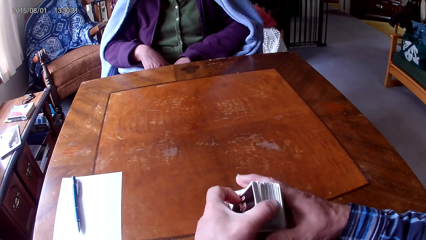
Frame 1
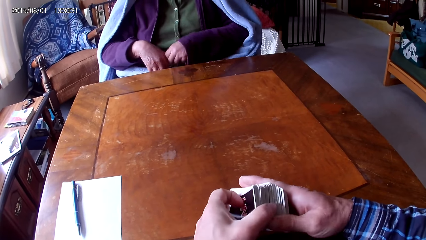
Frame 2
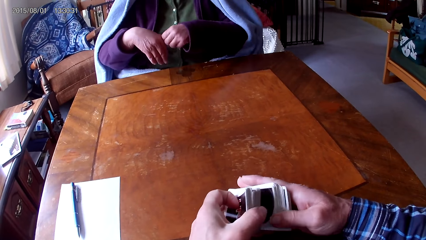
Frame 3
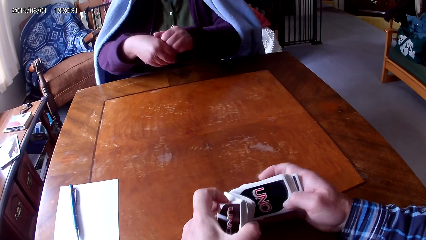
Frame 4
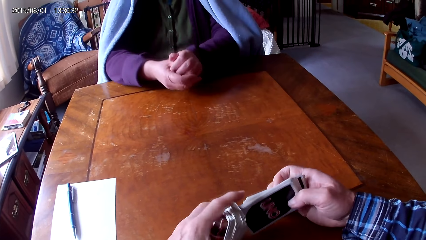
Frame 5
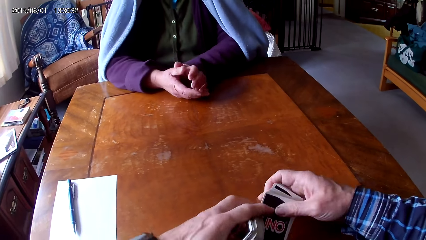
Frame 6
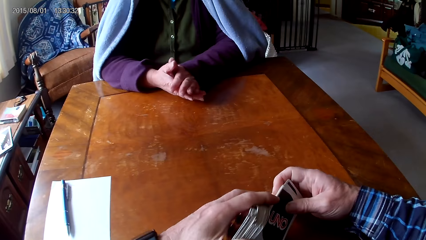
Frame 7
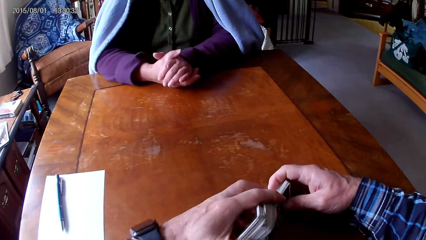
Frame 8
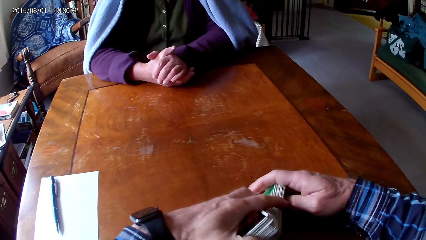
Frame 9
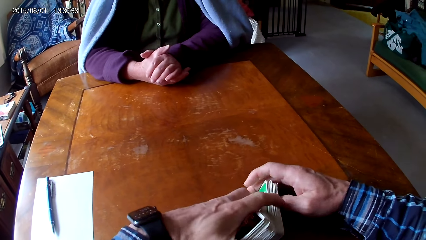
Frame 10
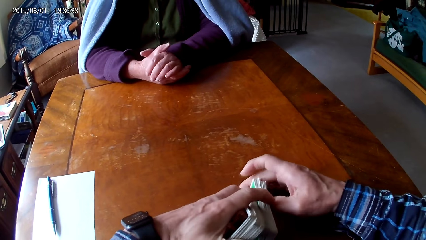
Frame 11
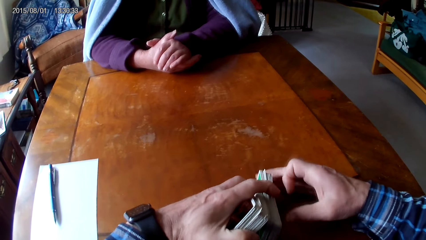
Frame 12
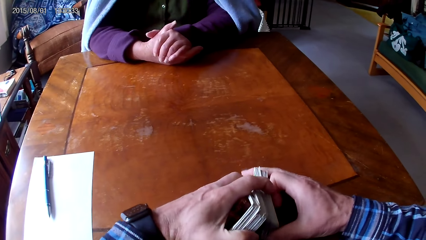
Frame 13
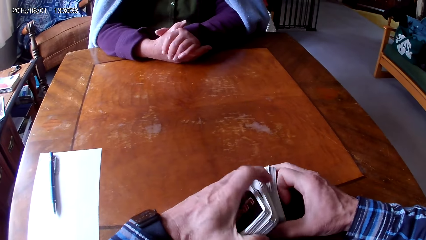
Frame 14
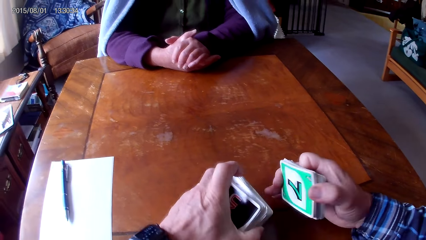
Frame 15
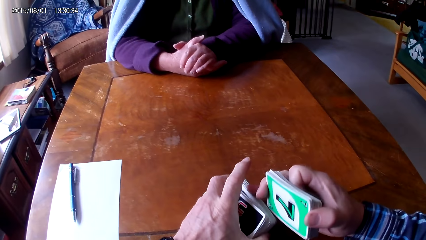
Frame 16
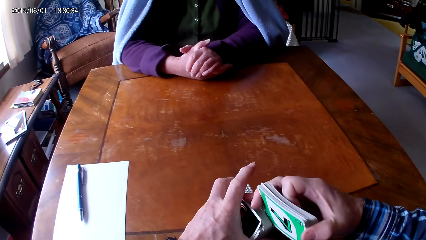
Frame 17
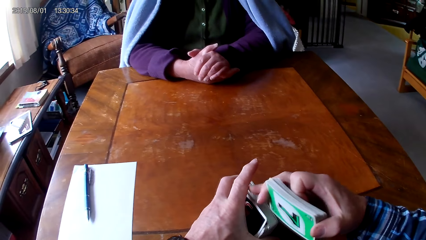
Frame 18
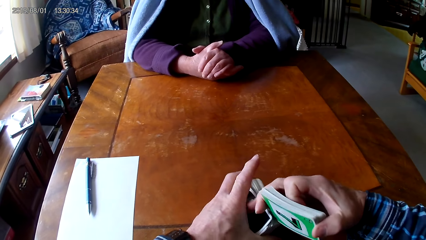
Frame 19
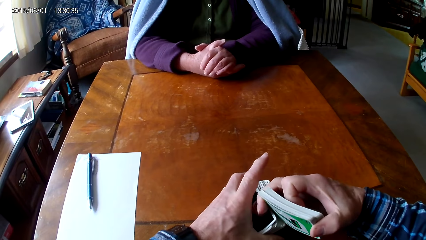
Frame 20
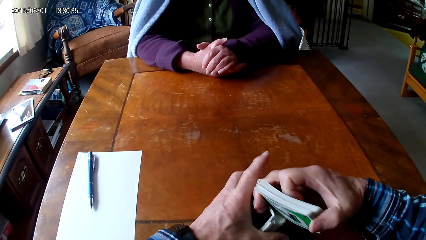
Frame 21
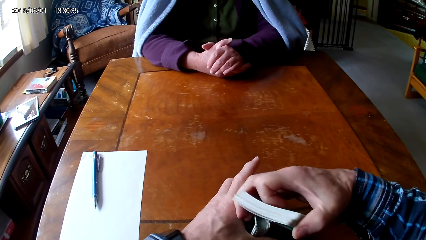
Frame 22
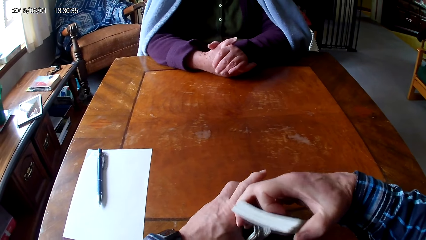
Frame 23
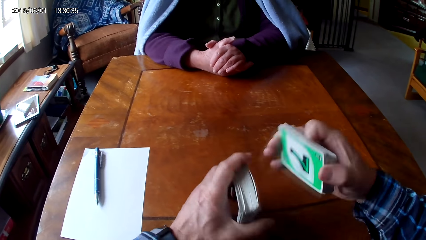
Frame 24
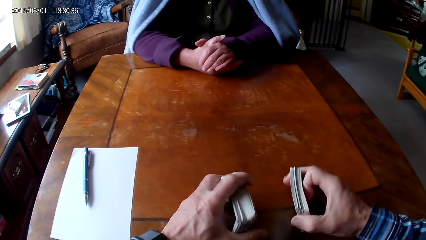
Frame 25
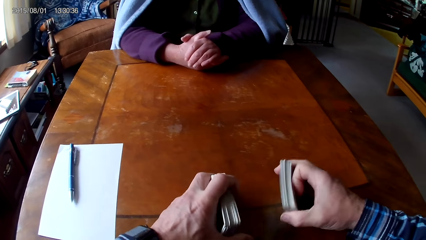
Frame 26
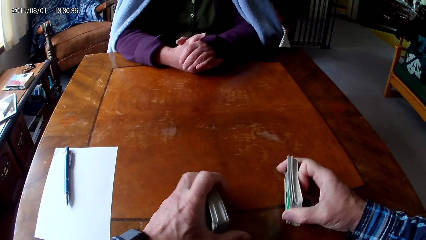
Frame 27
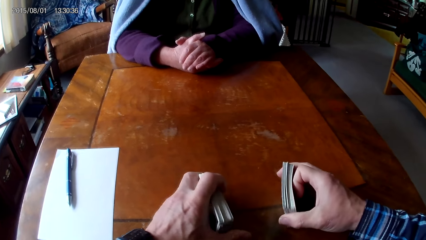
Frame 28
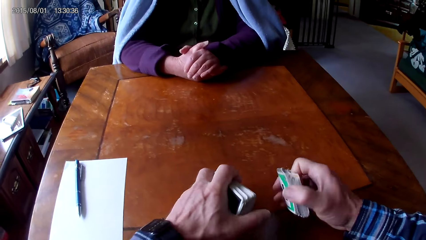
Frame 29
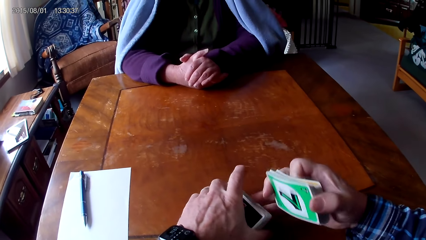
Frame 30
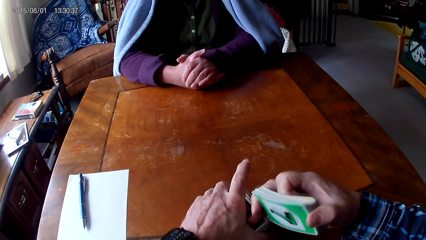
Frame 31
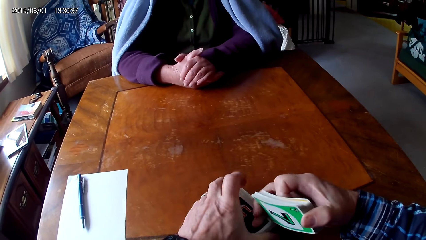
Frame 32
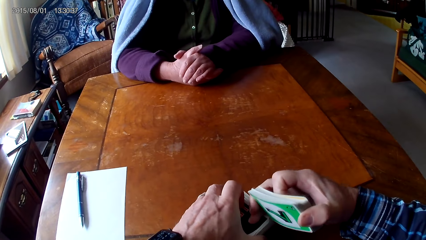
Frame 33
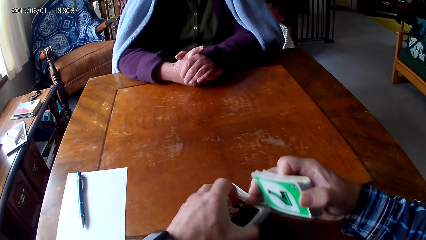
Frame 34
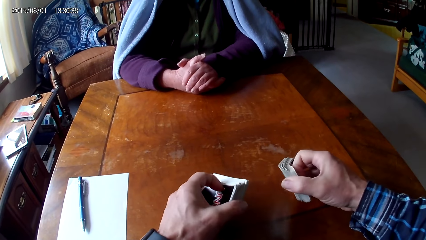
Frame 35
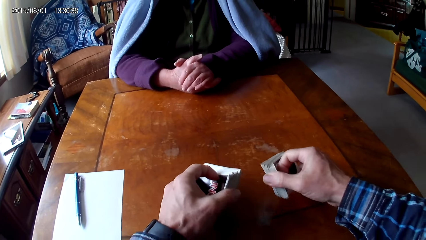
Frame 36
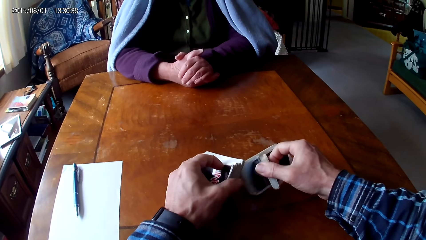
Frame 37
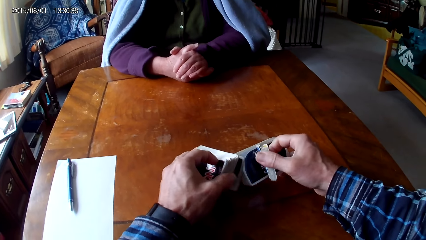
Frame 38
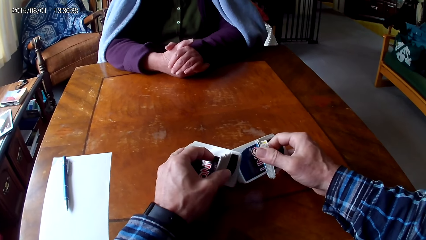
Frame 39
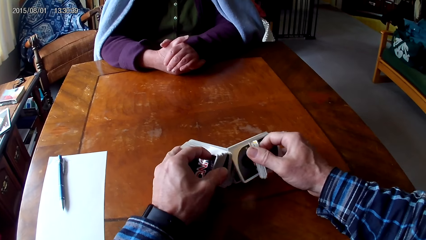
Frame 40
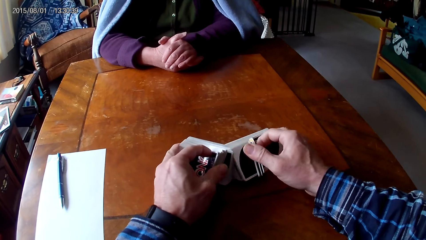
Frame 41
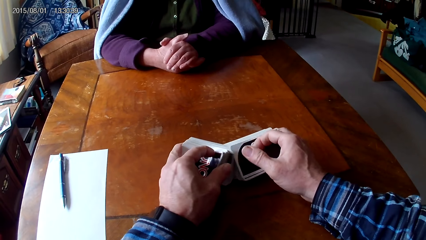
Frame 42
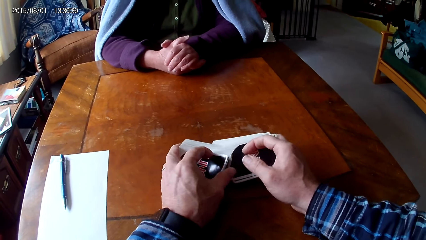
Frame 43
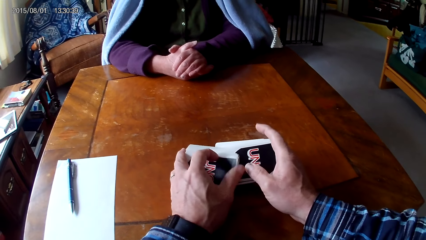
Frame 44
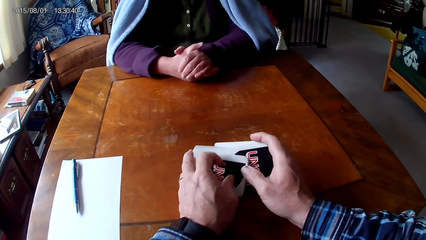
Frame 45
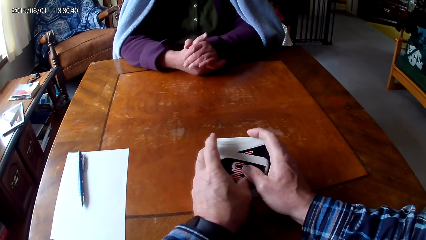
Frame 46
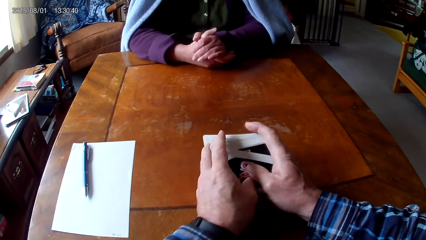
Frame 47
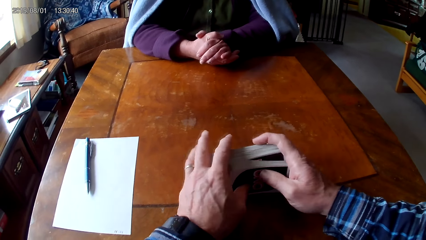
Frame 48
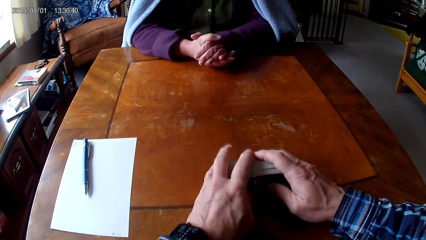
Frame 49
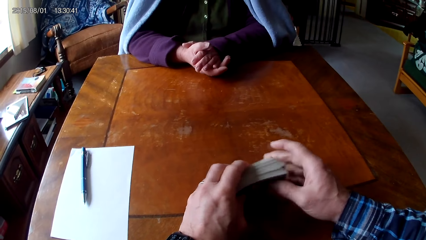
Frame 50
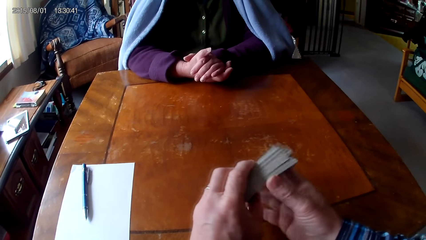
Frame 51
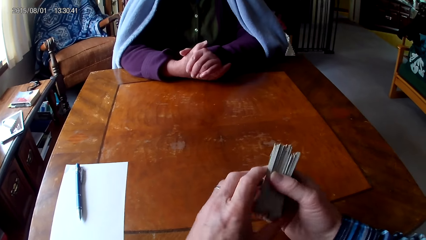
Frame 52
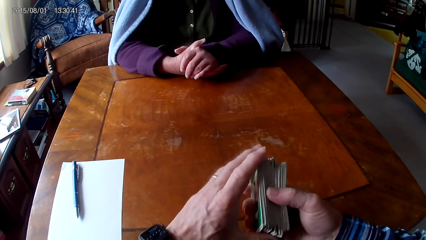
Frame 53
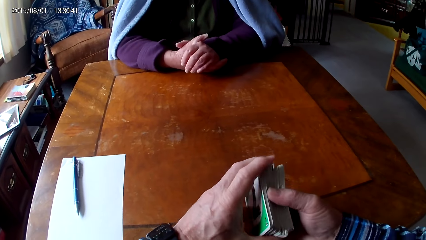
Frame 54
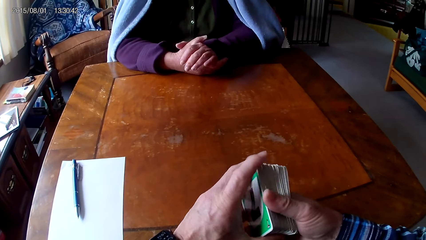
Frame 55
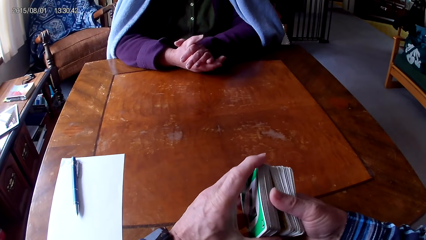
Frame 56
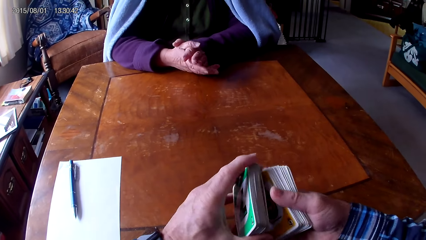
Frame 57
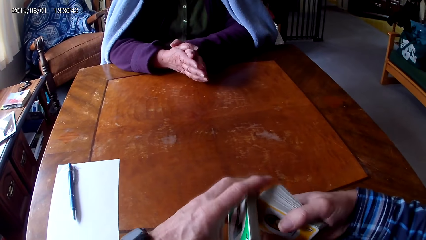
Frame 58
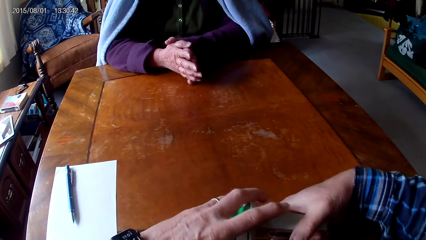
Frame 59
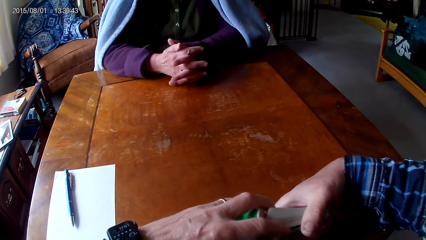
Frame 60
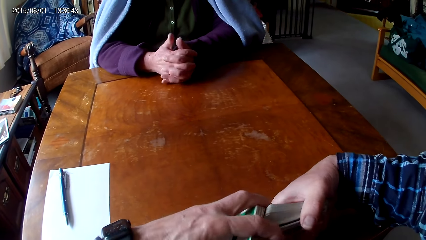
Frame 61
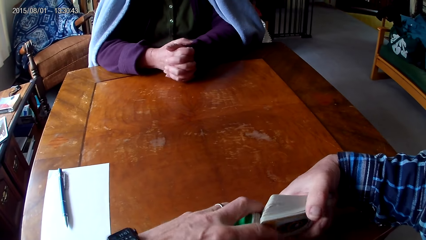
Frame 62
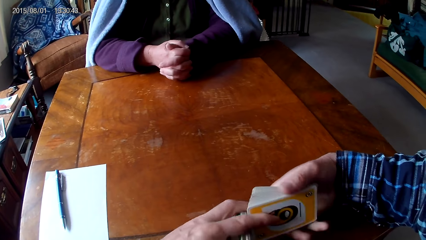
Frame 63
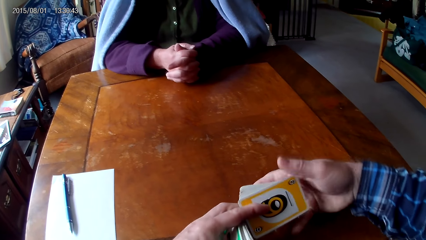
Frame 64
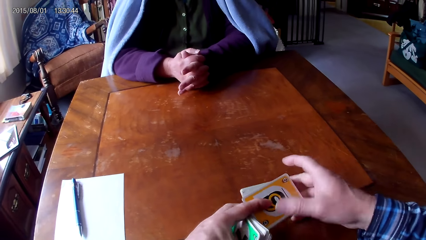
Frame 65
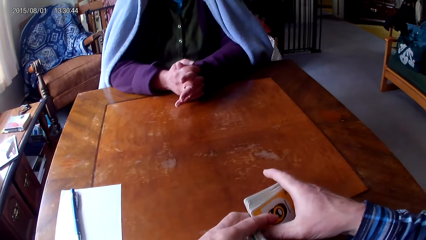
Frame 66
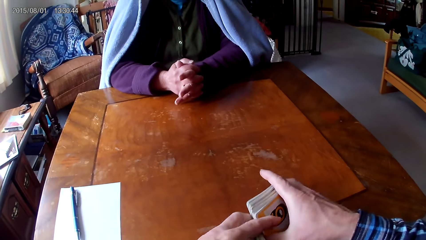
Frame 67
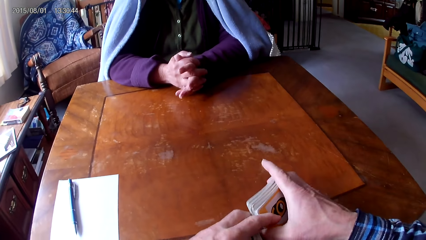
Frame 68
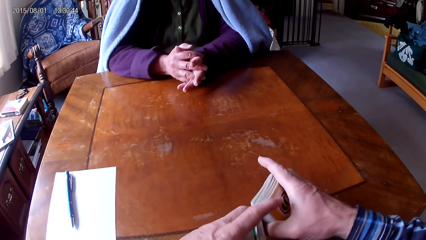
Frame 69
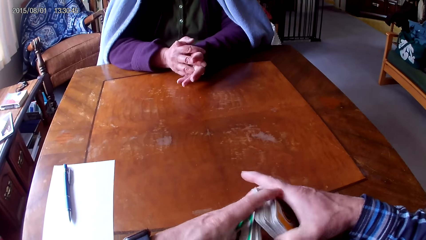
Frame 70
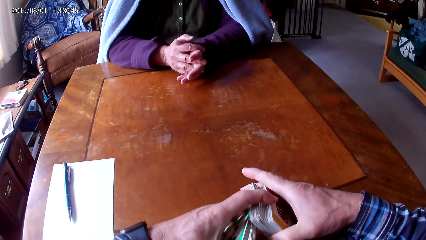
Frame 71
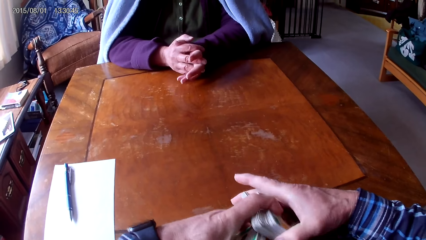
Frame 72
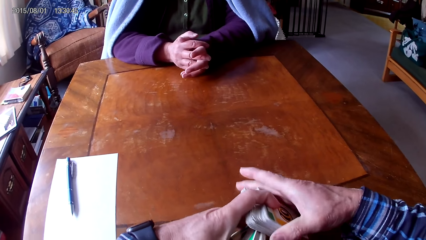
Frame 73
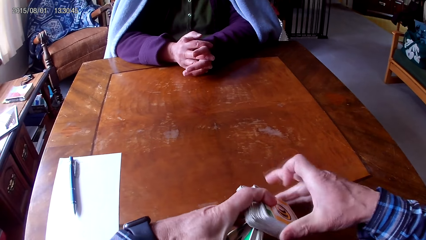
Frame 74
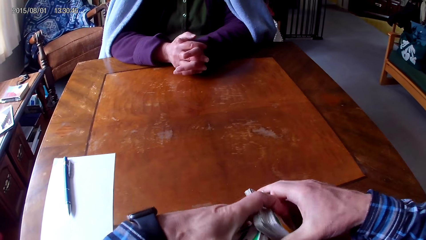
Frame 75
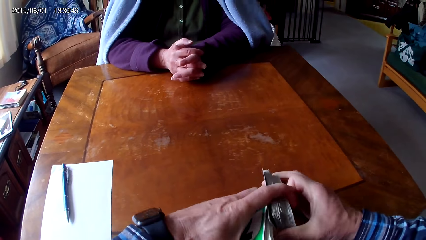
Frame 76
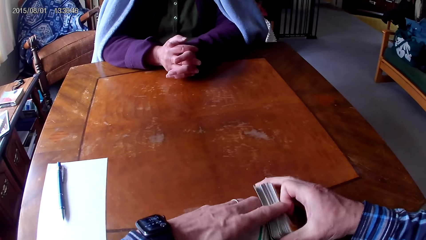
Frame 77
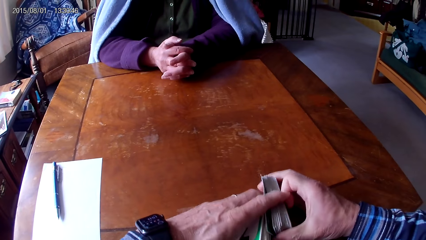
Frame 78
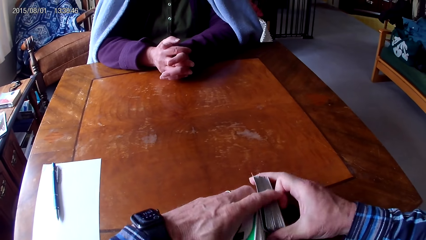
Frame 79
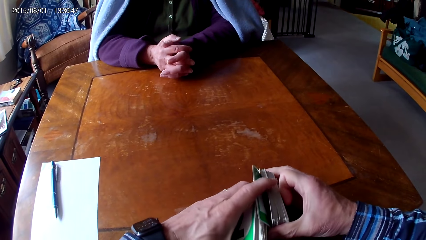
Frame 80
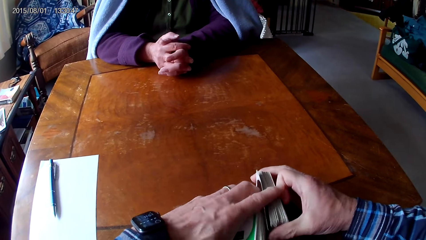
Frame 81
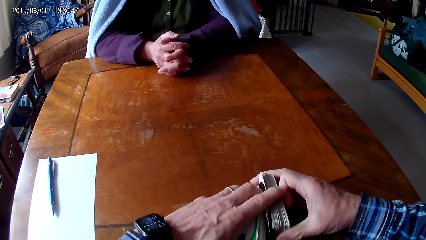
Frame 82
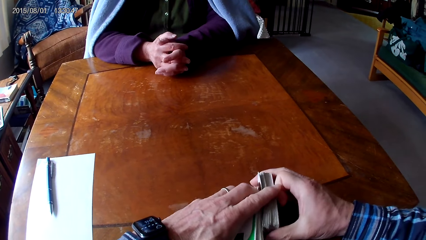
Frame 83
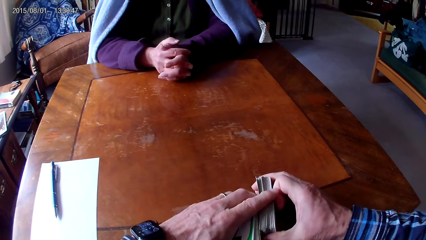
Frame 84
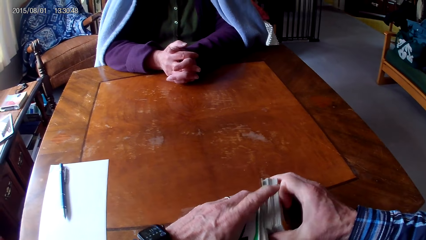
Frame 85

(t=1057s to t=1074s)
A woman puts her hands under a table. The camera wearer separates cards with hands. The woman puts her hands on the table. The camera wearer holds the cards on the table. They hold the cards on the table with hands. They hit the cards on the table with hands. They hold the cards on the table with hands. They sort the cards on the table with hands. They hold the cards on the table with hands. They pick up the cards on the table. They hold the cards on the table with hands. They separate the cards with hands. They hold the cards with a hand.
